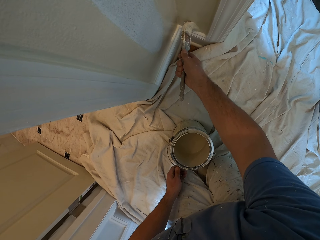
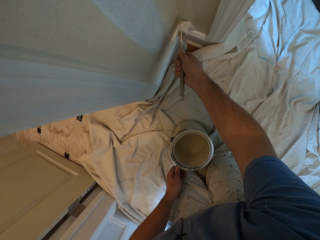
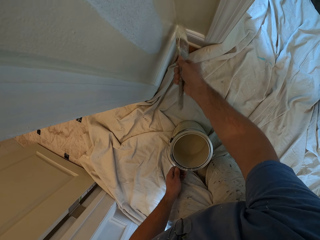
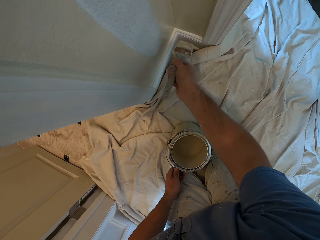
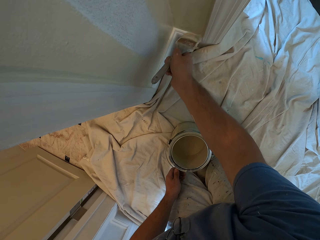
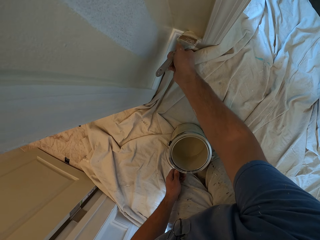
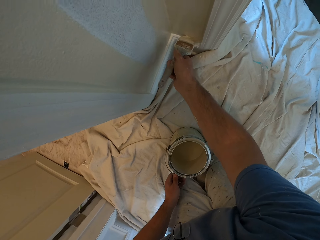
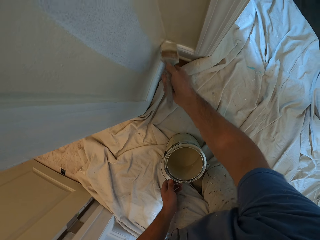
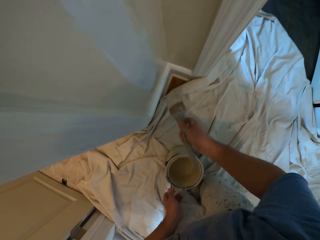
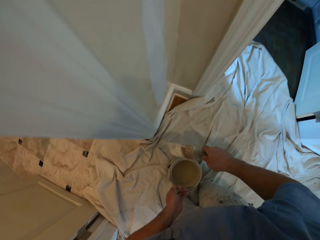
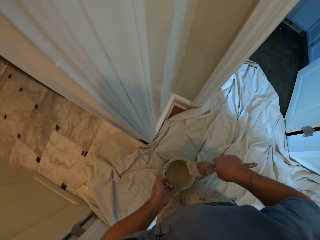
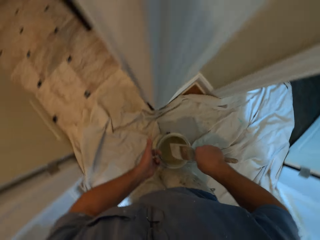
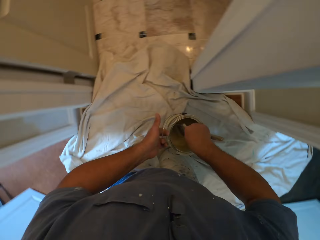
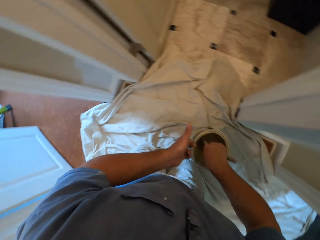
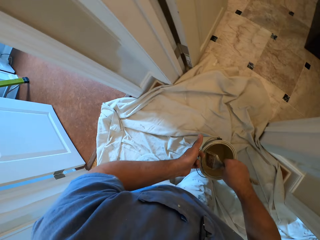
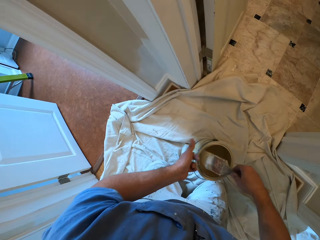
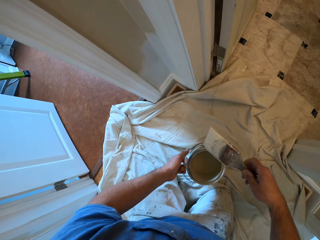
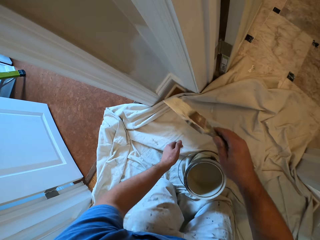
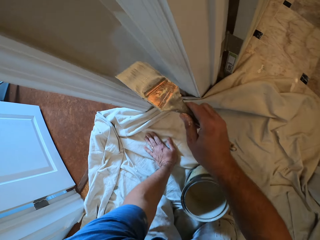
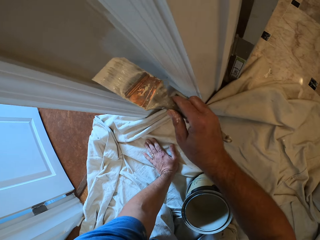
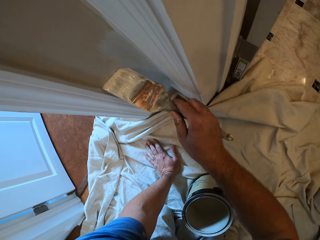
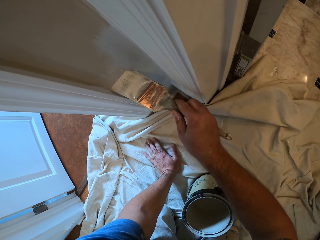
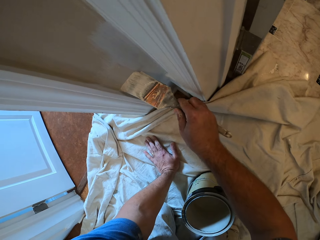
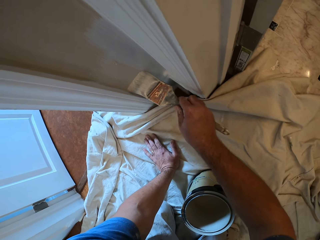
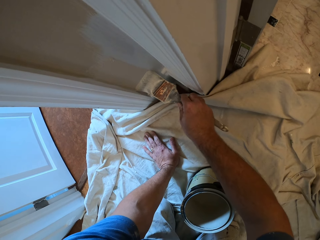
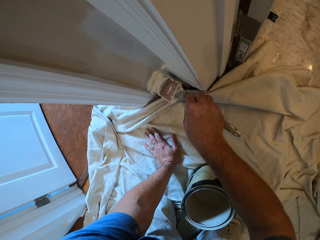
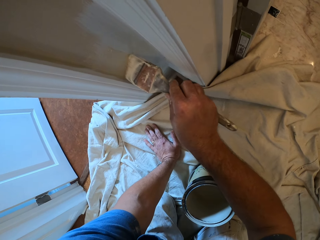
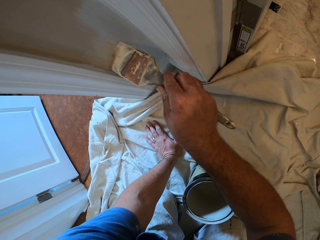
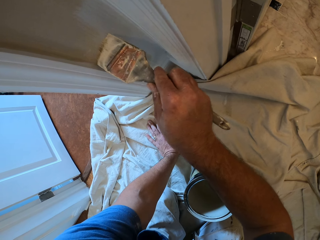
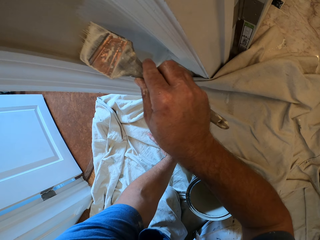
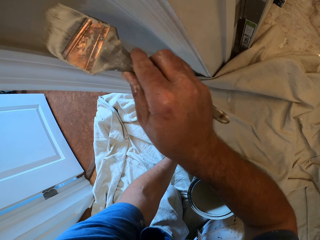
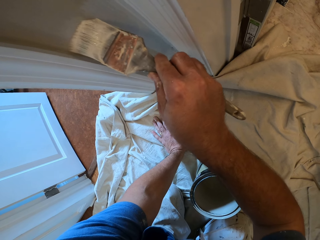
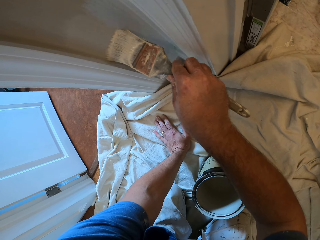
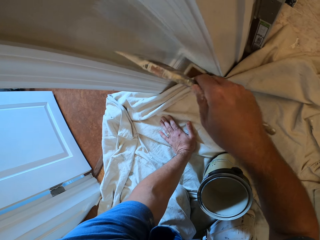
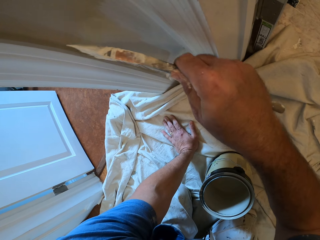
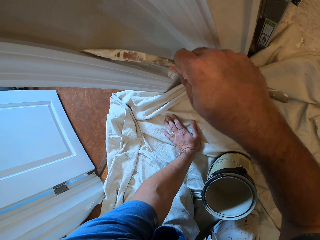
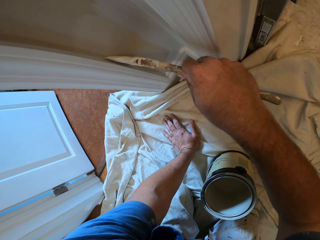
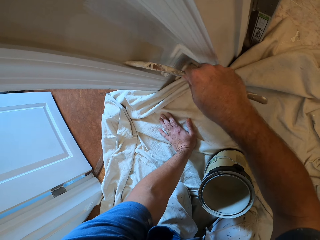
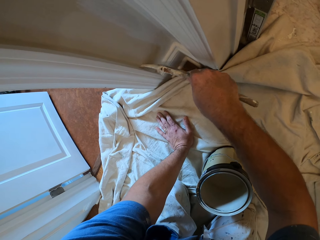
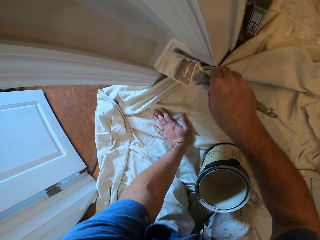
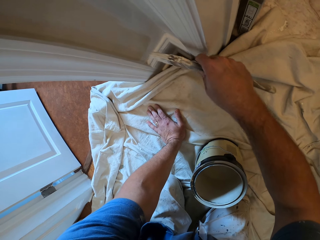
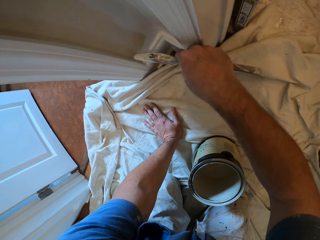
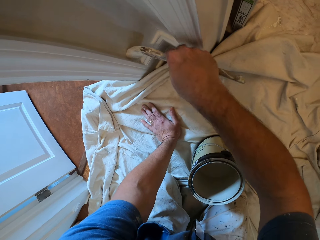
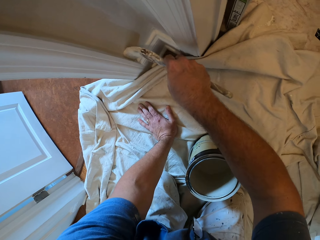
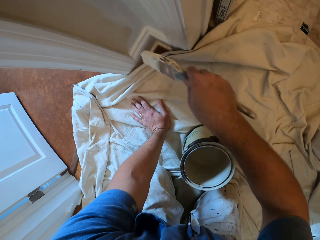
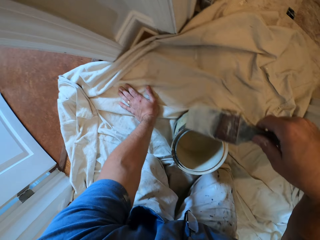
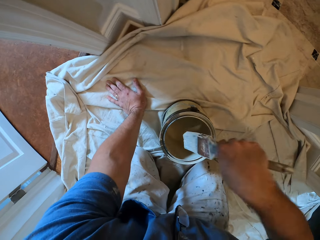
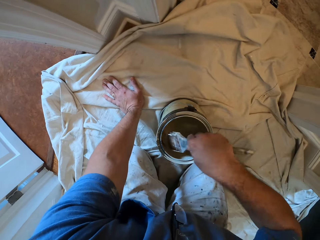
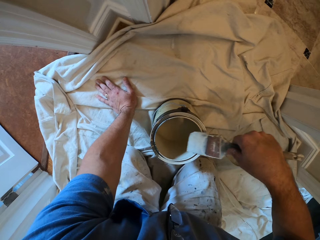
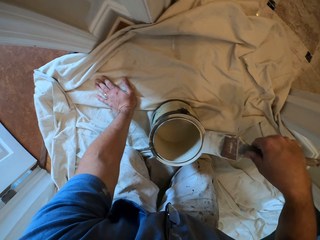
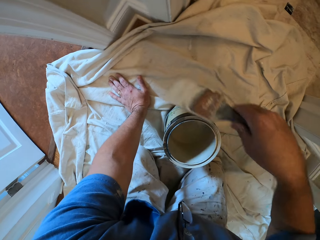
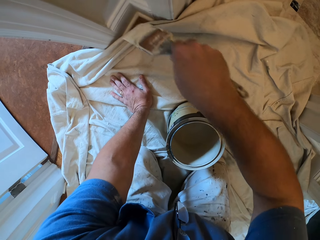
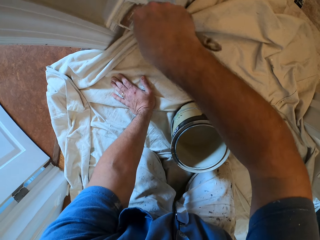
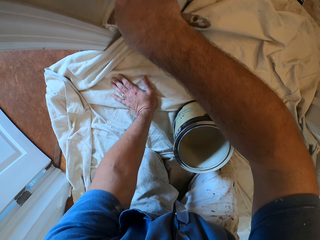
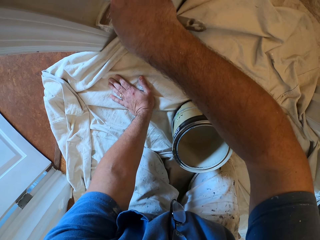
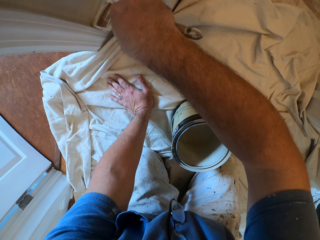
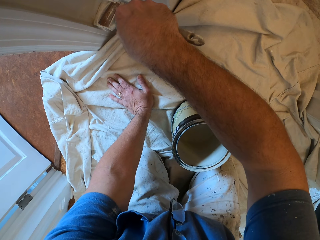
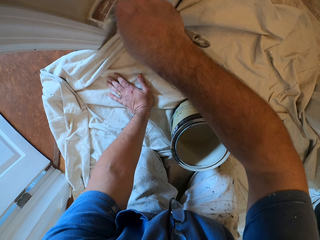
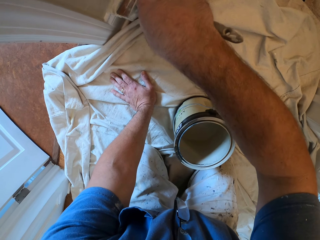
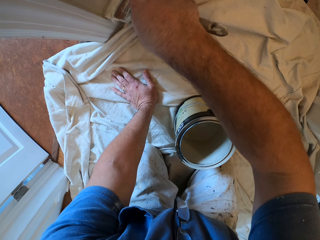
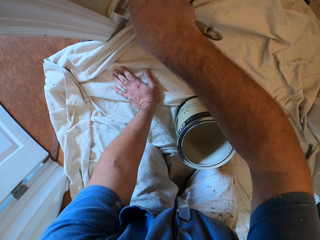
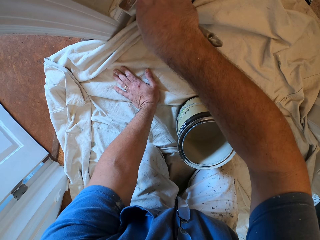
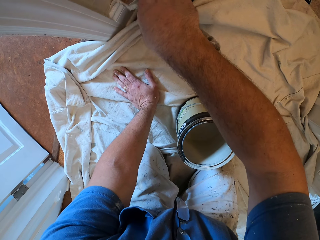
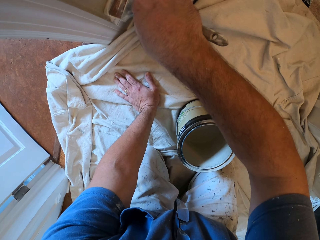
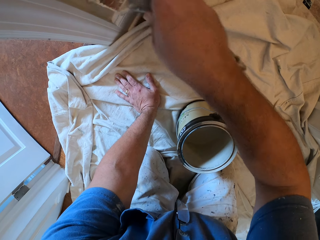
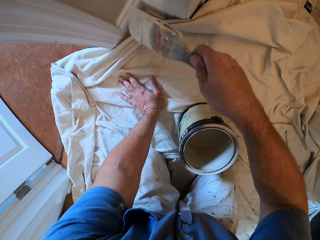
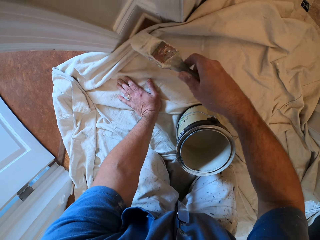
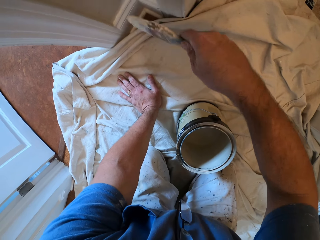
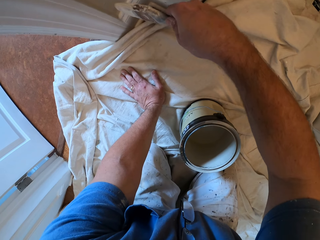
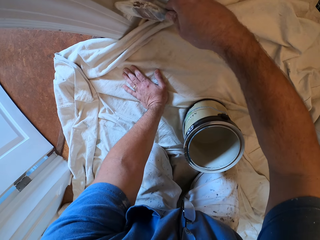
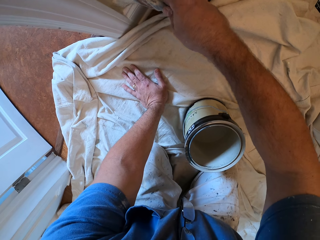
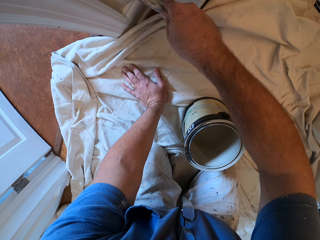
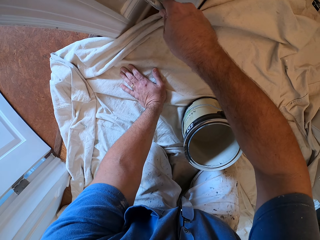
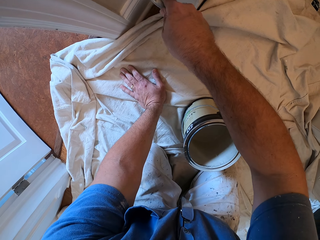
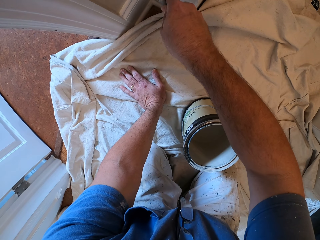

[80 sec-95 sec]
The camera wearer dips the paintbrush into the paint. They paint the wall with the paint brush. They dip the paintbrush into the paint. They paint the wall with the paint brush.

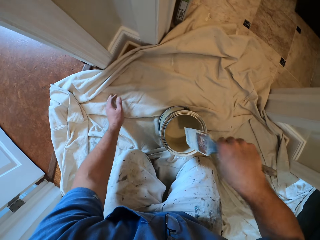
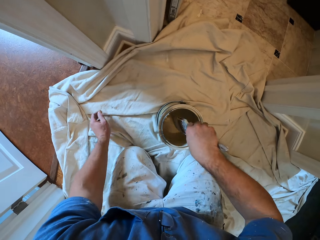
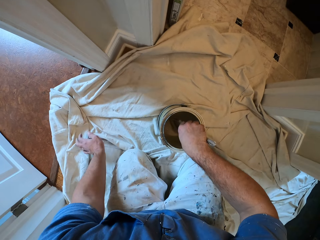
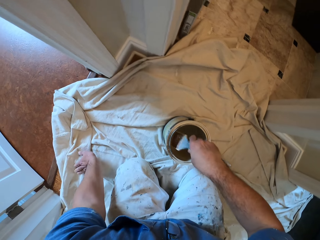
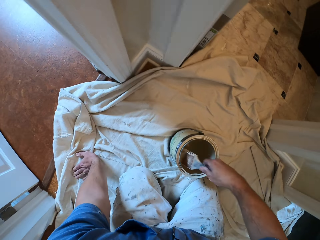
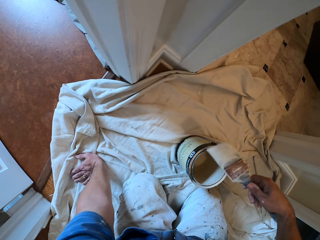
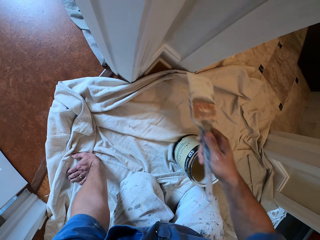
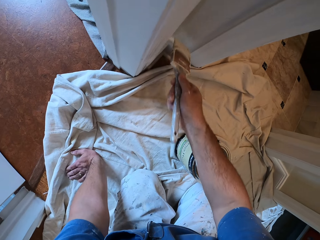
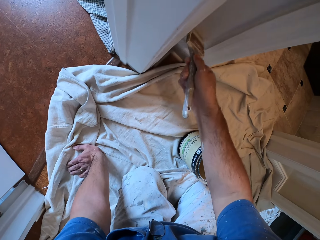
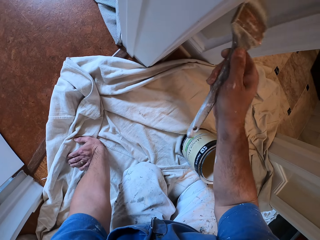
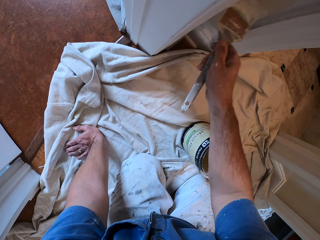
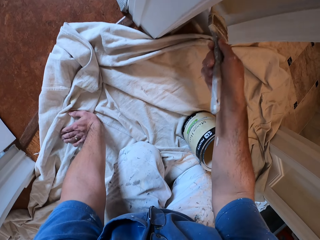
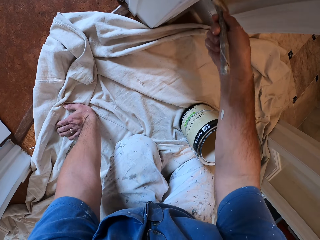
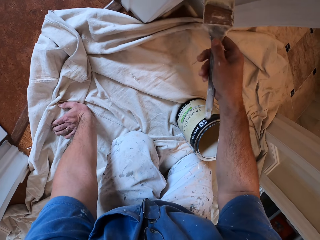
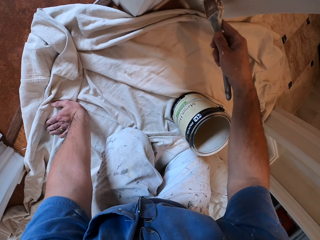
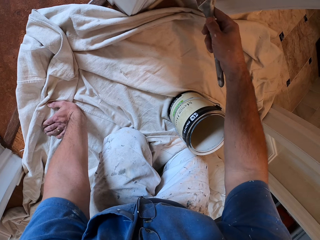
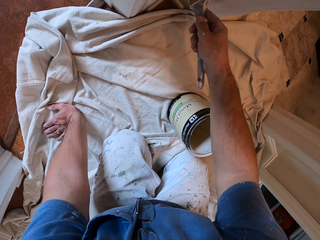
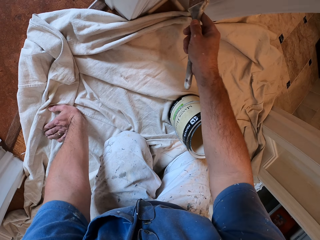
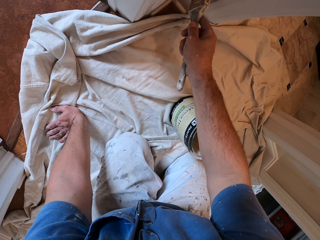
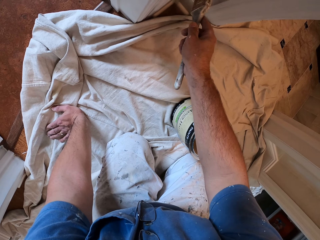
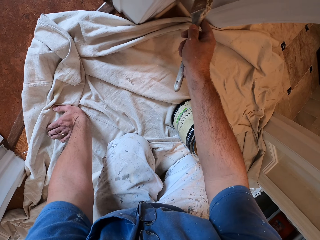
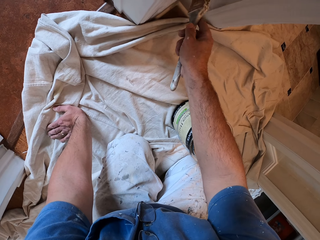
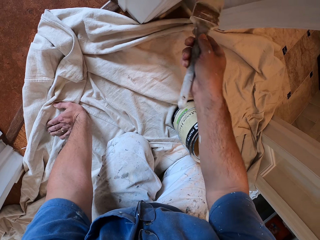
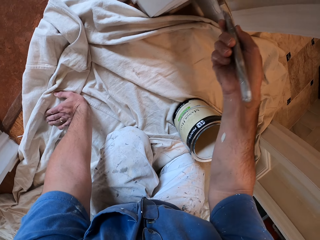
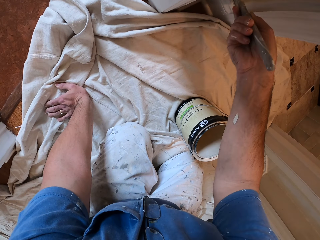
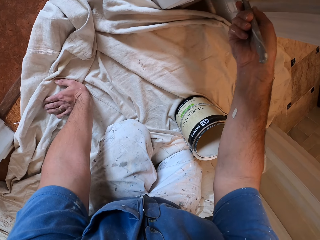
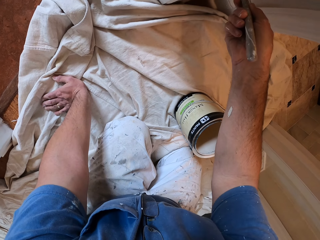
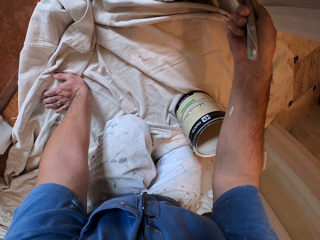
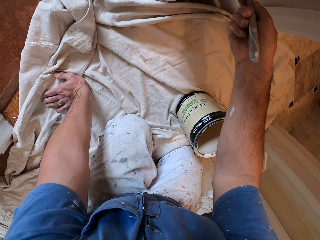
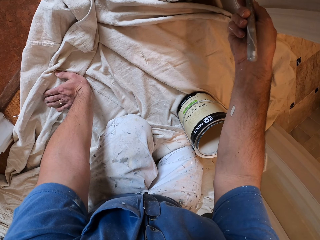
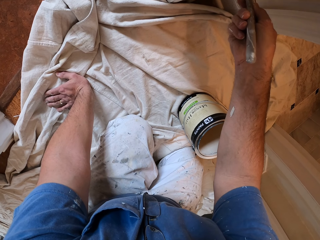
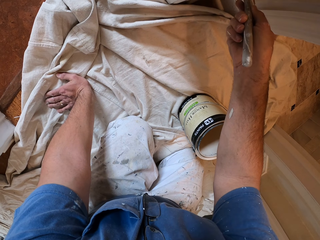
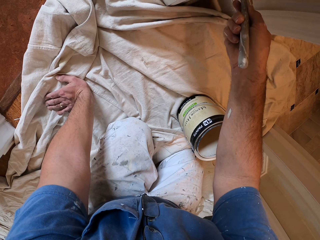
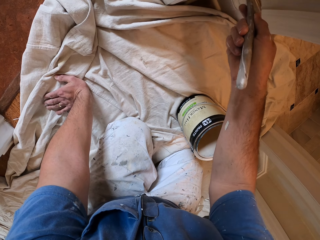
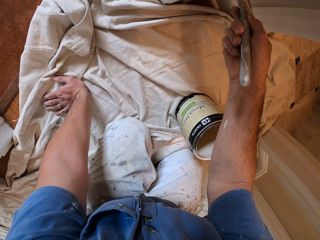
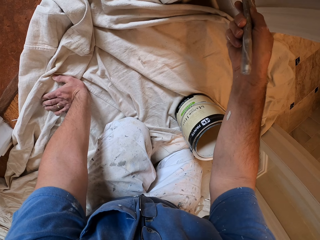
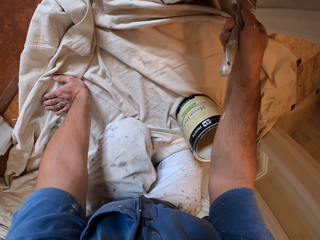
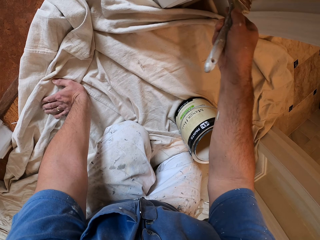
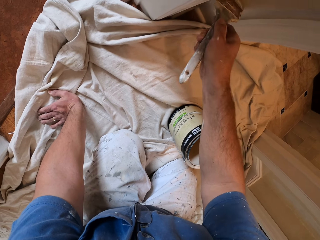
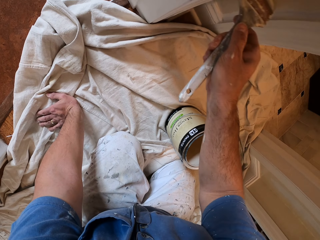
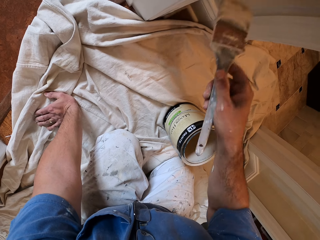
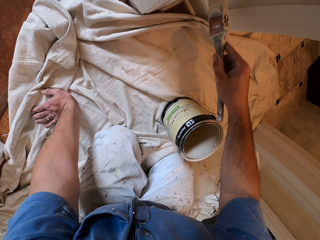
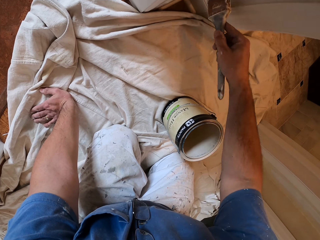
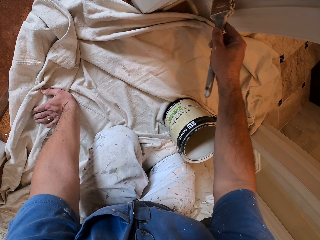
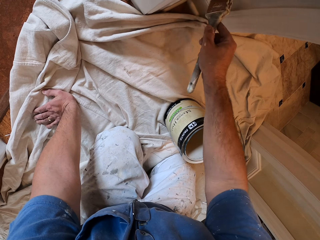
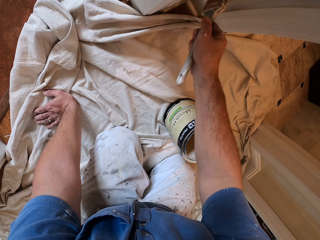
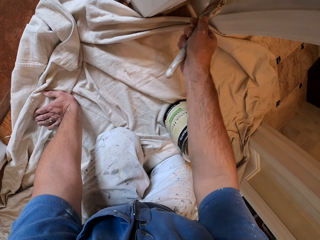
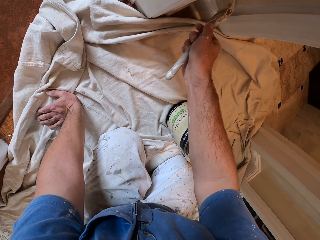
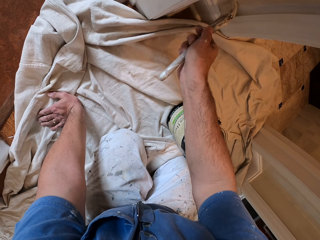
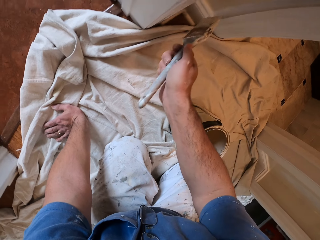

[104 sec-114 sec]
The camera wearer dips the paintbrush into the paint. They paint the wall with the paint brush.
